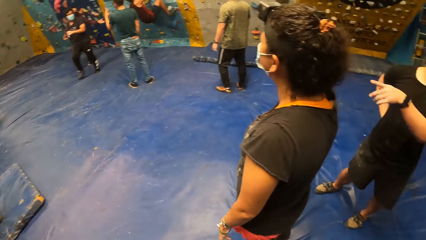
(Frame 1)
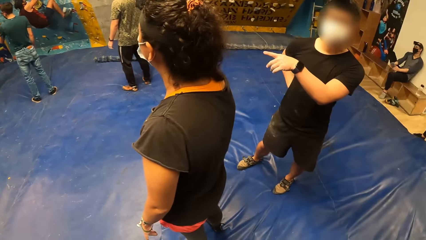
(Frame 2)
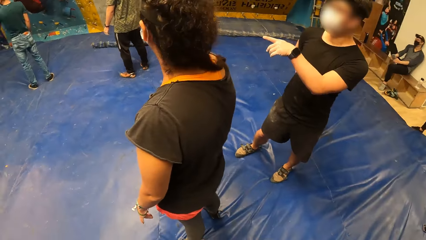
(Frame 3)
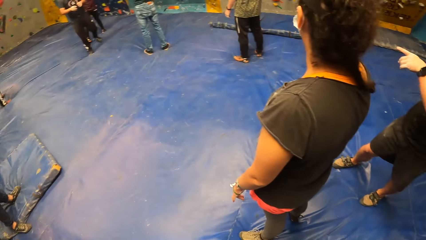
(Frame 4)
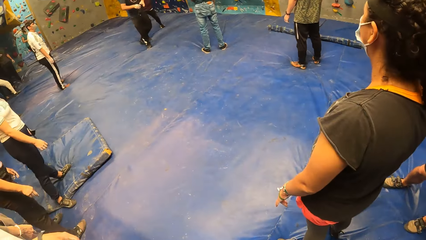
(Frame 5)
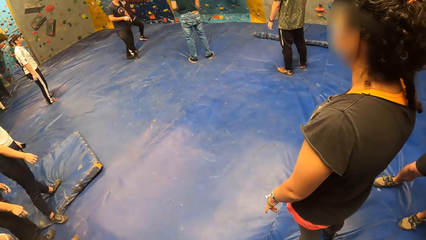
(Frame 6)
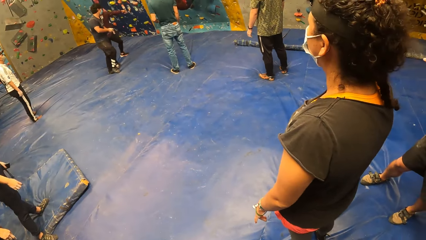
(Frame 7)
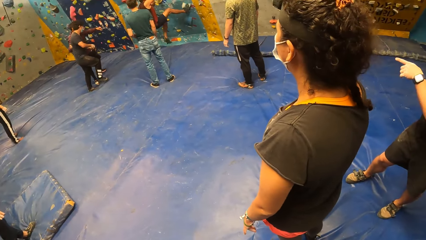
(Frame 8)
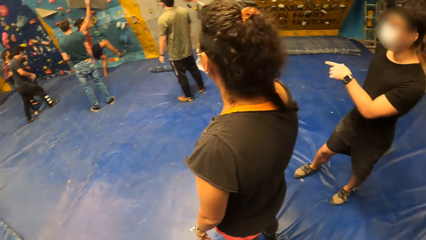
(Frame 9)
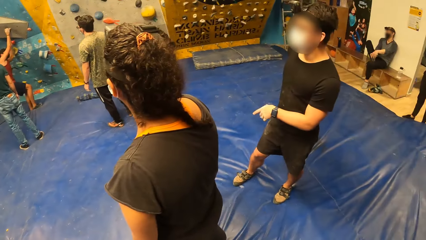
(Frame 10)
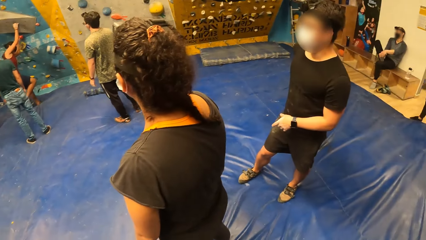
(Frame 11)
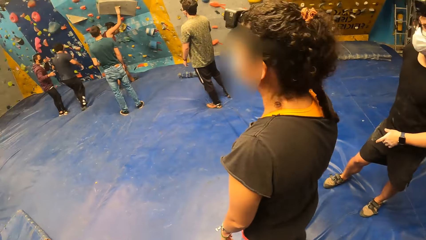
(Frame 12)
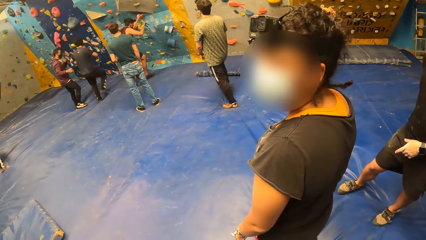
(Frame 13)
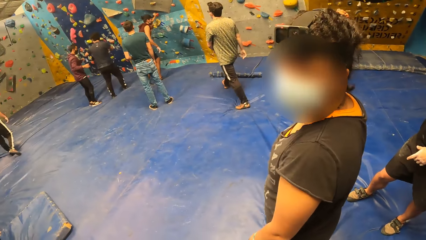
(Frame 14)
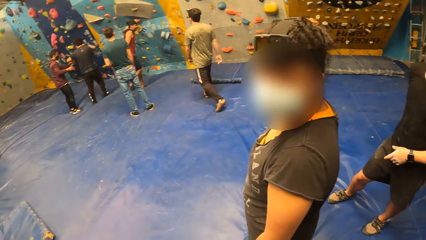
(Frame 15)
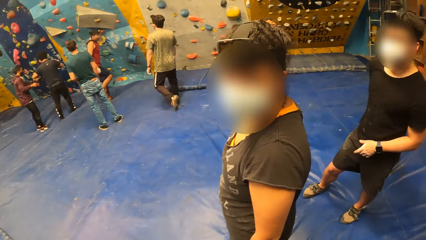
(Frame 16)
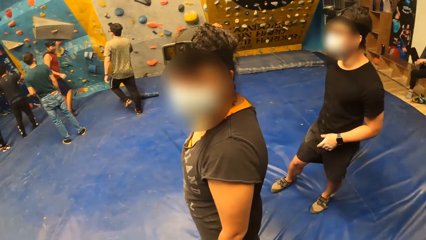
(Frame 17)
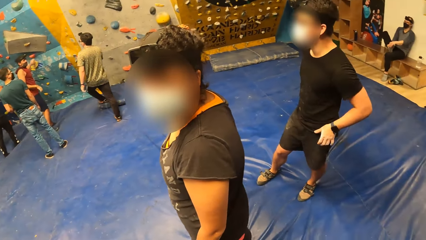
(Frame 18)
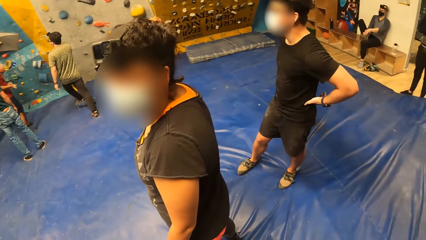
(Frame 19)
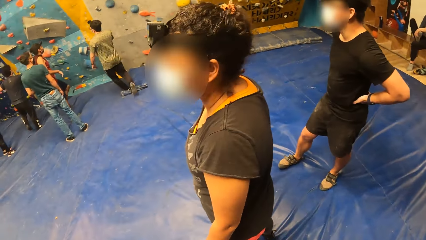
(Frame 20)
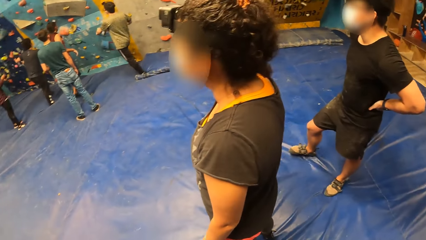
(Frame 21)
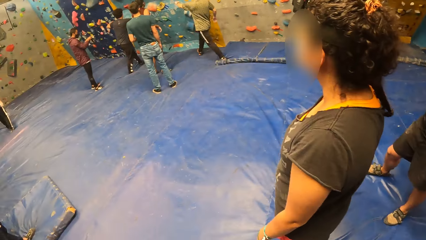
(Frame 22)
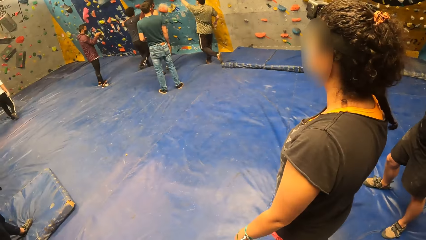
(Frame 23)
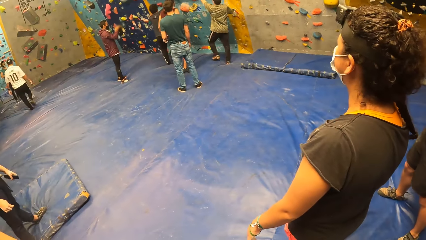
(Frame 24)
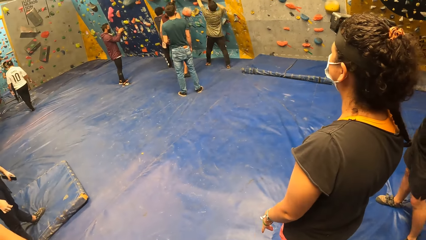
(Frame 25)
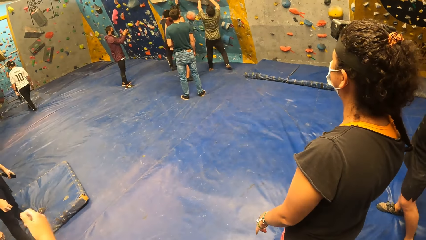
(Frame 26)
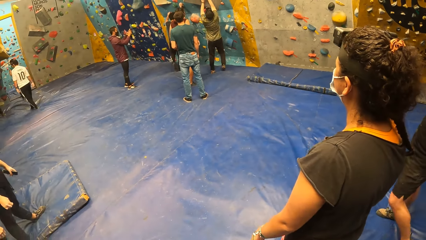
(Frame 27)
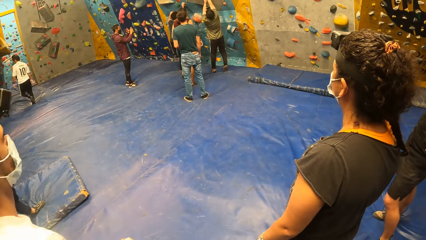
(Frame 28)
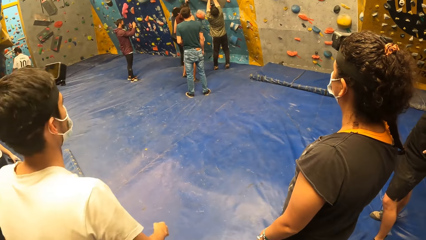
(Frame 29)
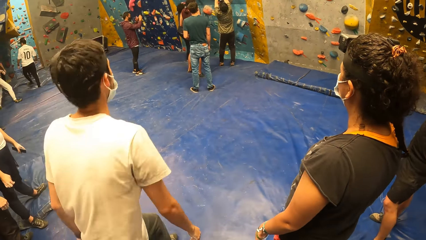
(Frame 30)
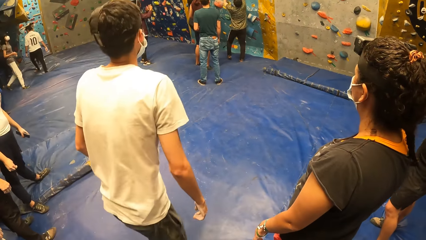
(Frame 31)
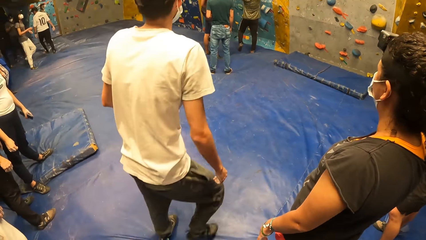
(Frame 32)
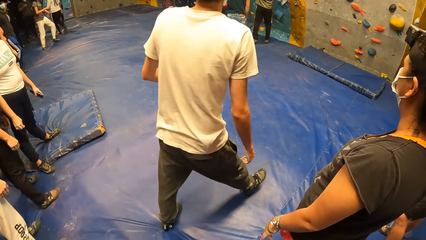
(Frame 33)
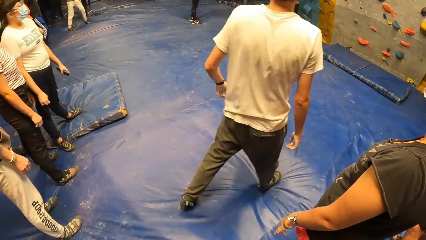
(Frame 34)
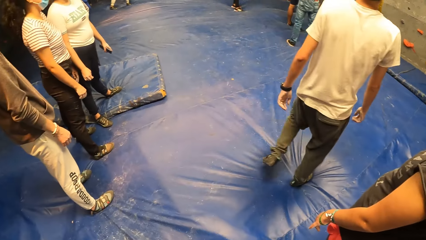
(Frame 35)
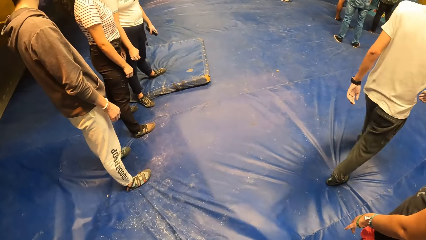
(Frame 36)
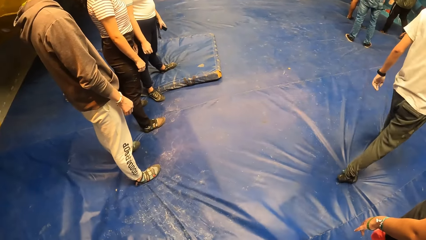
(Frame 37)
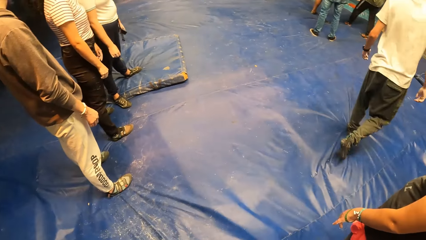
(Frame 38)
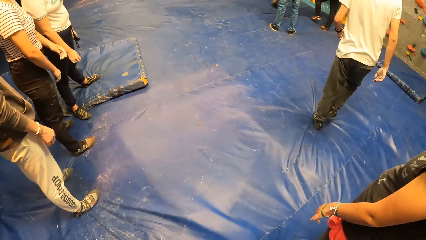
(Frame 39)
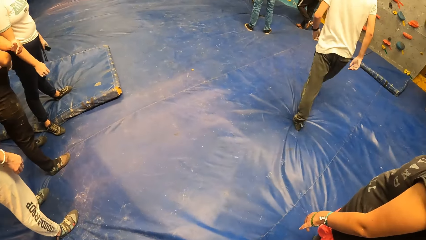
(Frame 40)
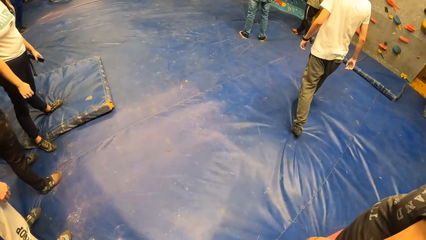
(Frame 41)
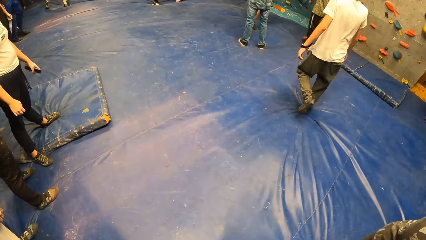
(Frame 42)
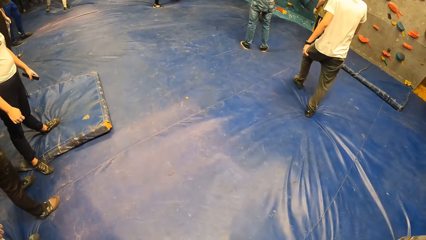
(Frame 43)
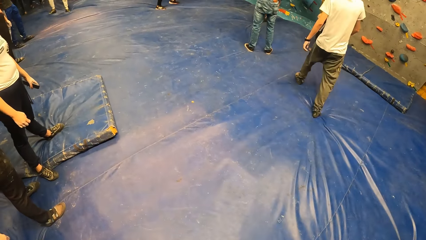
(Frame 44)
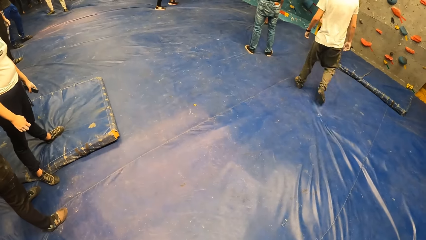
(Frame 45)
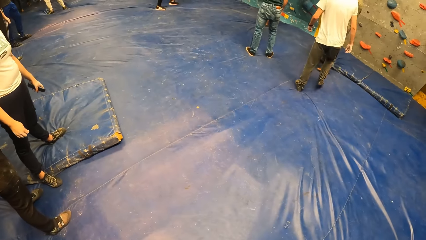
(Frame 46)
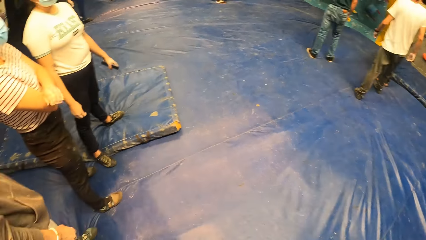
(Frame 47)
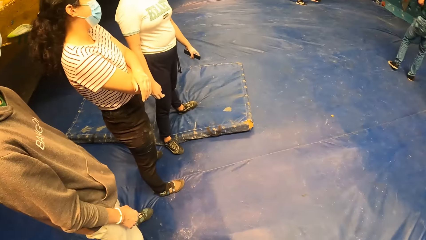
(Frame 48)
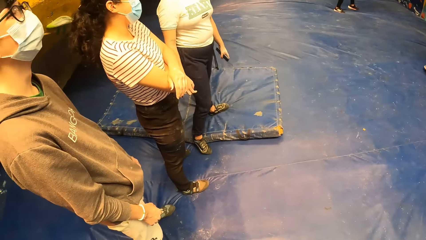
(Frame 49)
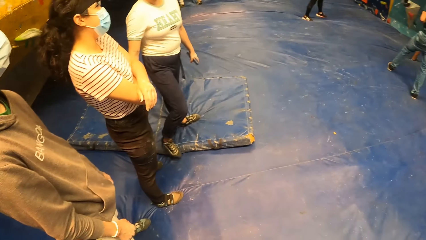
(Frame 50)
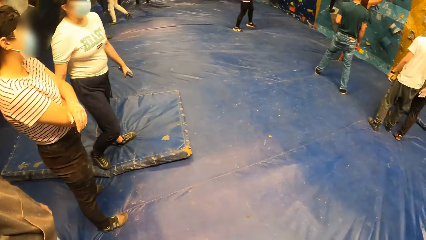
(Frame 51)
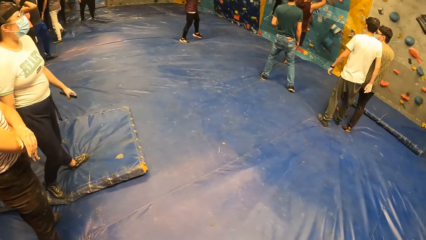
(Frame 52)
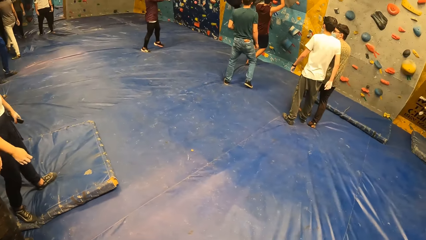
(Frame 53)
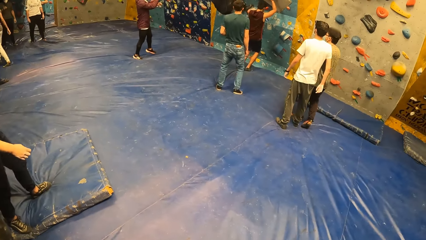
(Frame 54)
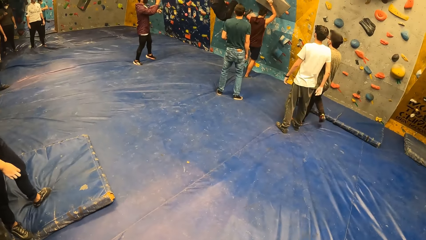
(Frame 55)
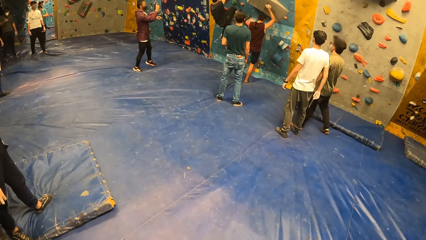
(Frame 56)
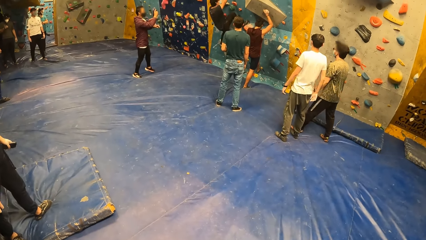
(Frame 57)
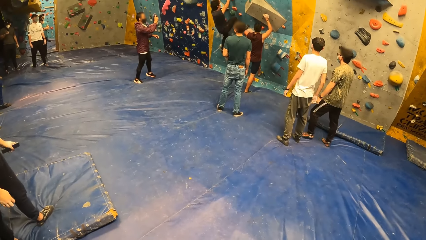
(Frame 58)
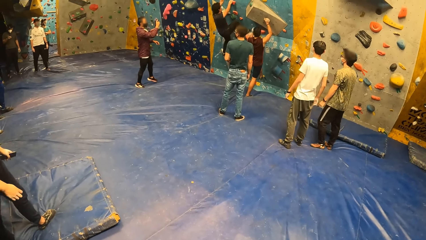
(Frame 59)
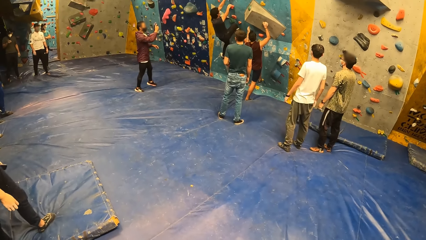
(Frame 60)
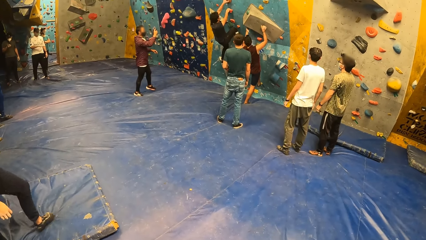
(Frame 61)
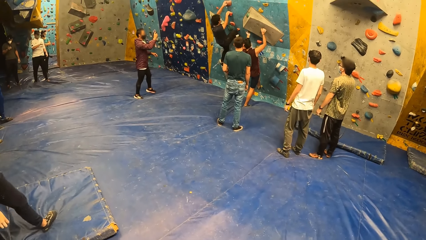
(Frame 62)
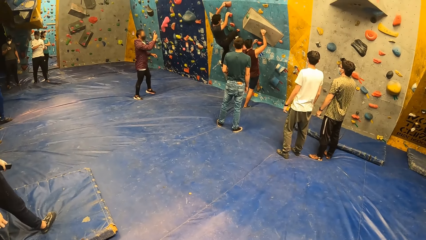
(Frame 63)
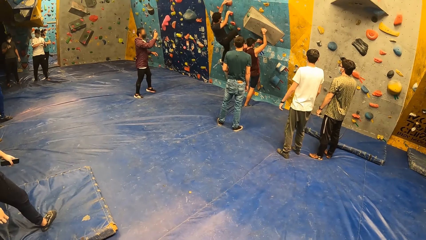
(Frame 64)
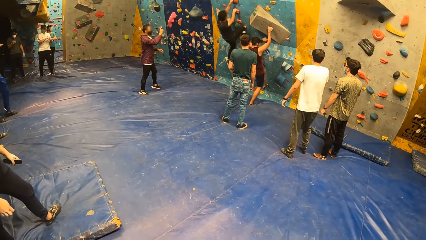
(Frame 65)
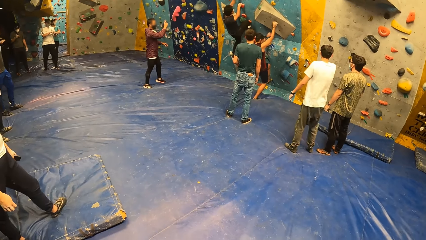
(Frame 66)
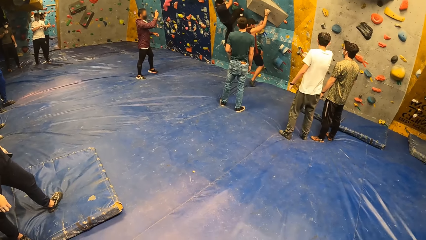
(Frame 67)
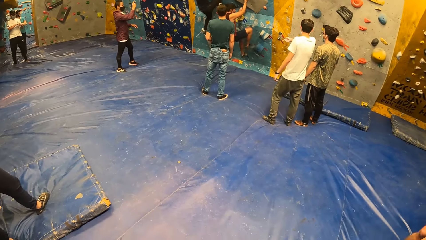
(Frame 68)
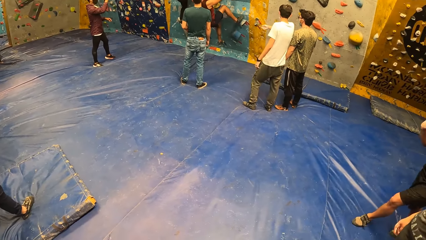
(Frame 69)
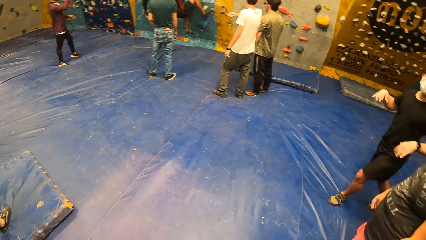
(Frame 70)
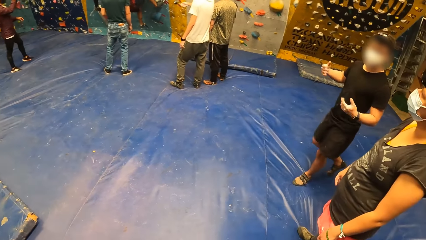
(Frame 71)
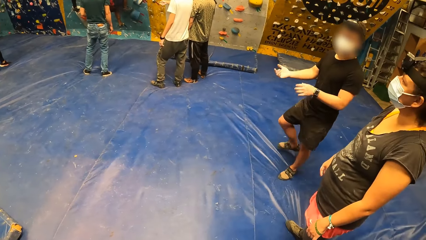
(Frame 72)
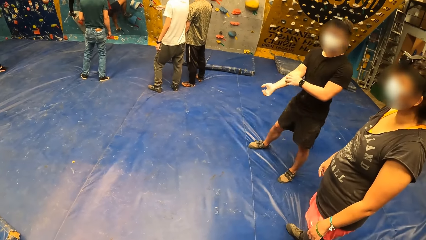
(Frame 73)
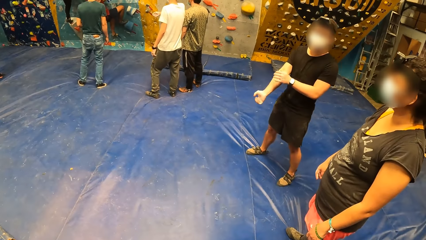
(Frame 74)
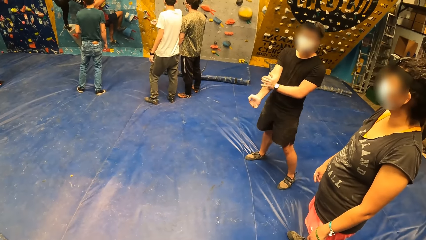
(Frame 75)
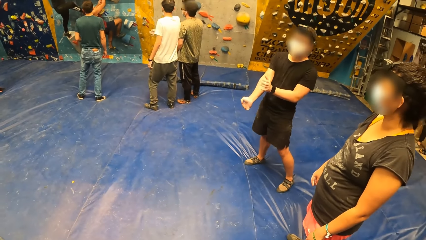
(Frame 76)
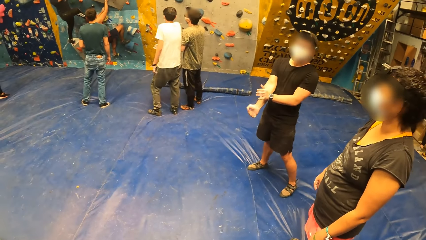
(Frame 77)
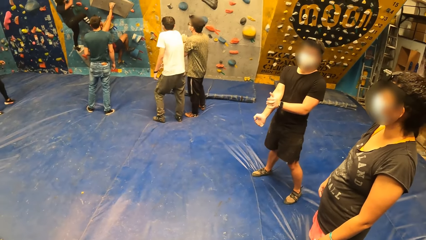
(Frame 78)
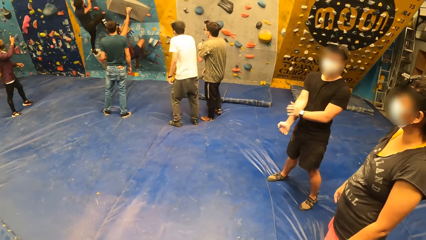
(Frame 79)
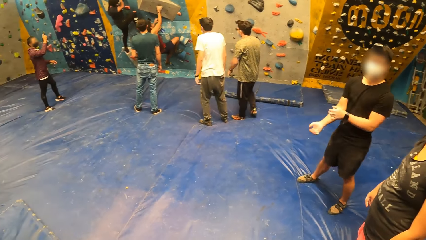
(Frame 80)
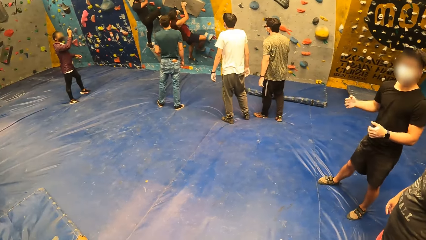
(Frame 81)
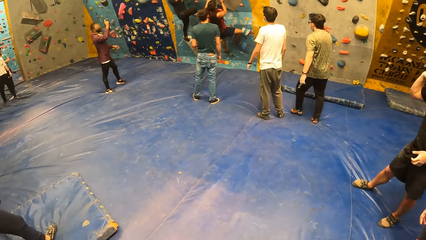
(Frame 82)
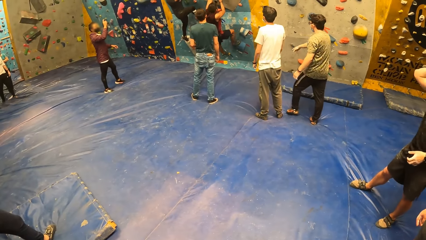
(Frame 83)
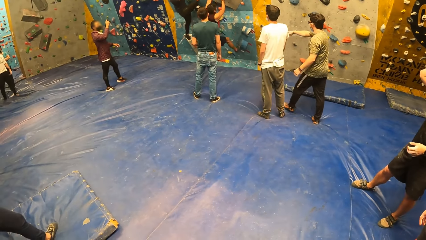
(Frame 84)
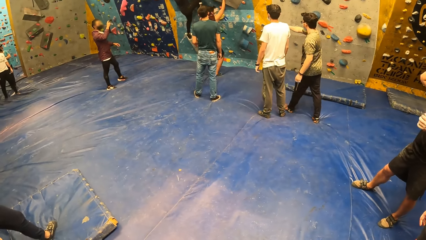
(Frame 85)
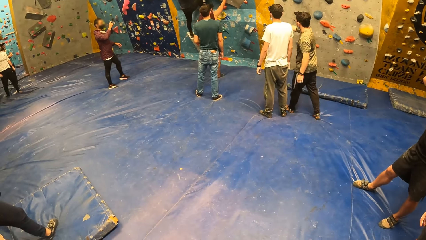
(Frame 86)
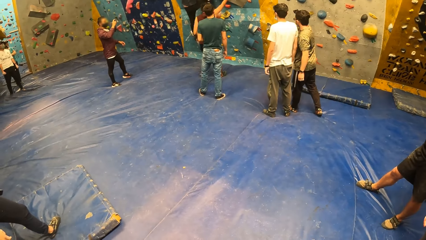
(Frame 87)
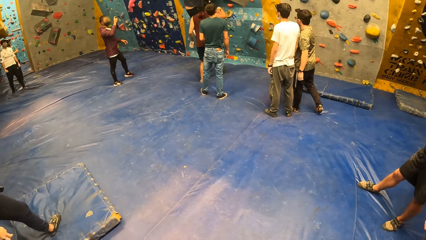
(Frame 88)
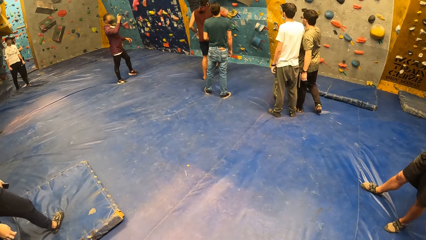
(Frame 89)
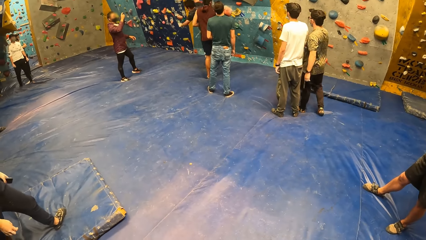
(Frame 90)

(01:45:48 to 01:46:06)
The camera wearer stares around. A man touches the wall. Another man walks around. The camera wearer turns around the room. They stare at the people's activities. The first man climbs the wall. A third man walks around and touches the right hand.
